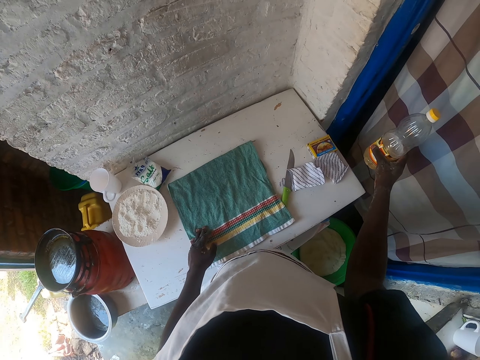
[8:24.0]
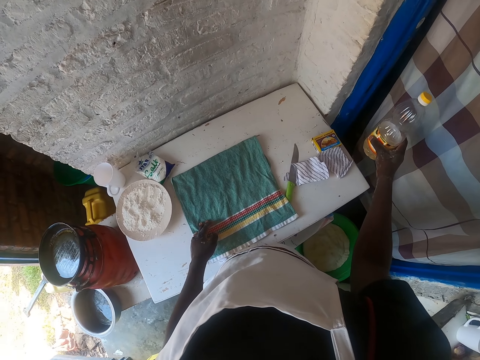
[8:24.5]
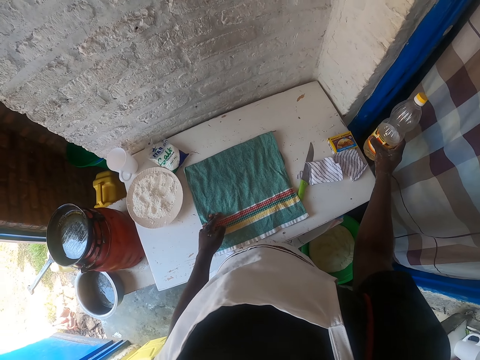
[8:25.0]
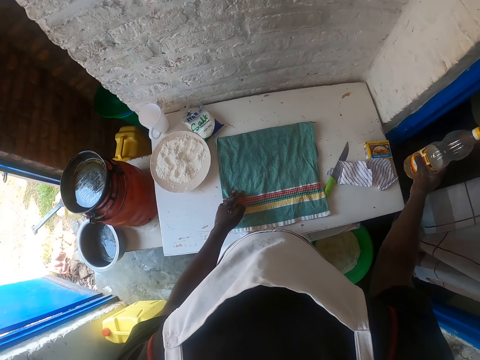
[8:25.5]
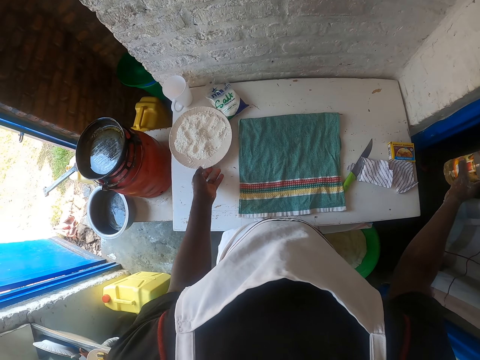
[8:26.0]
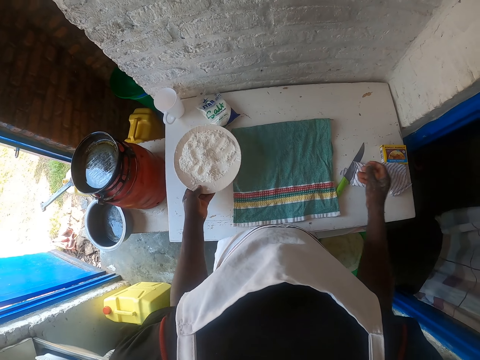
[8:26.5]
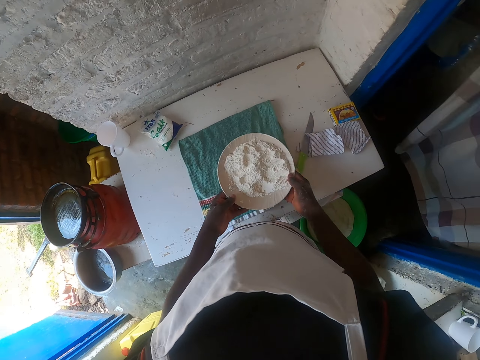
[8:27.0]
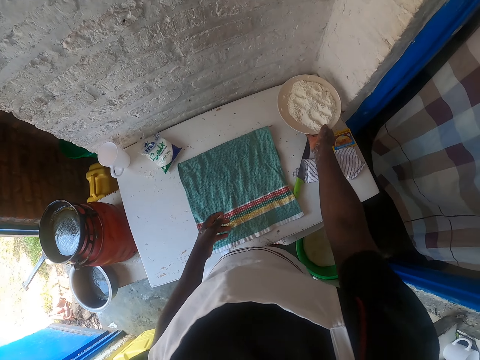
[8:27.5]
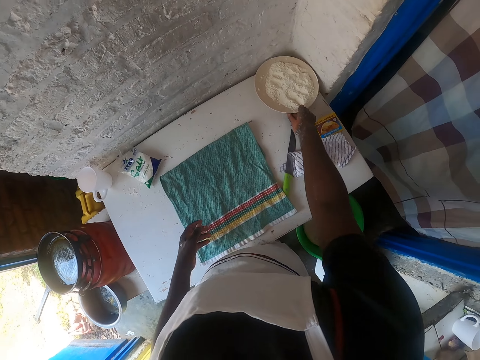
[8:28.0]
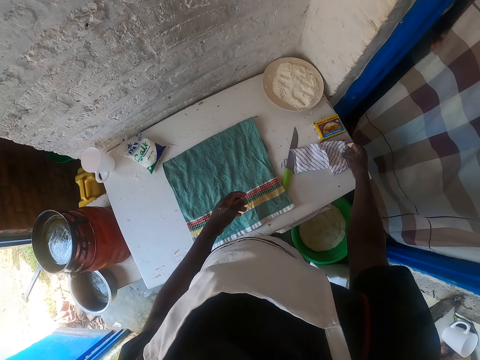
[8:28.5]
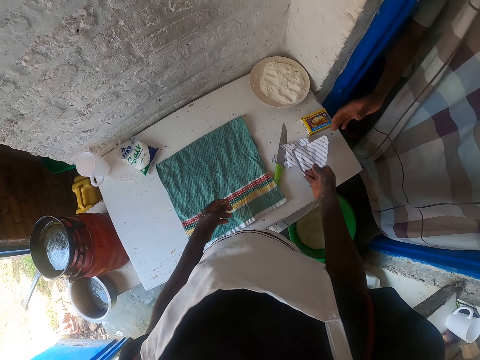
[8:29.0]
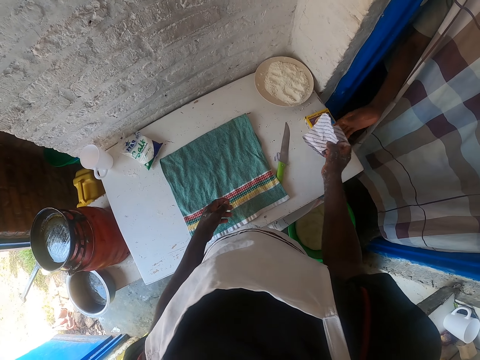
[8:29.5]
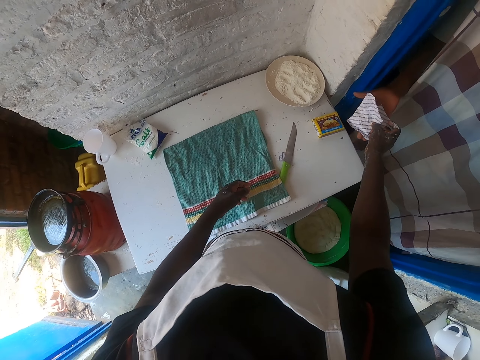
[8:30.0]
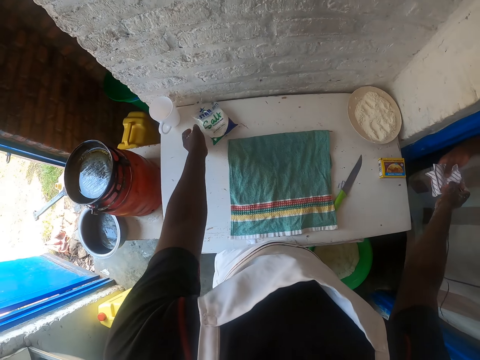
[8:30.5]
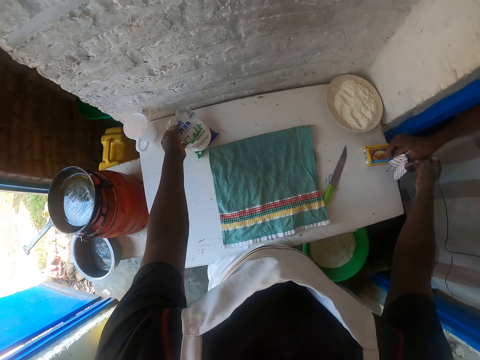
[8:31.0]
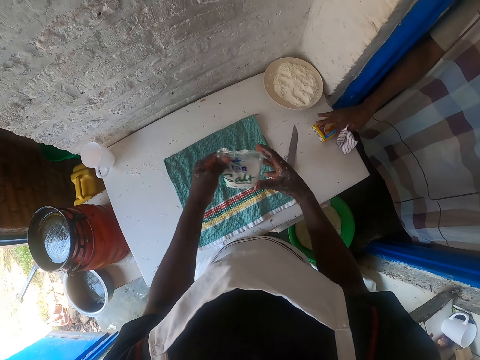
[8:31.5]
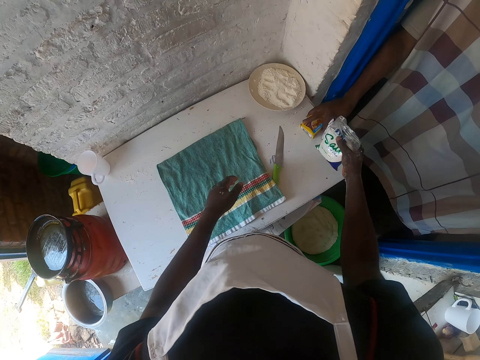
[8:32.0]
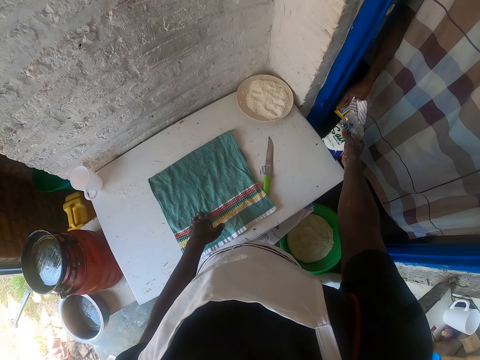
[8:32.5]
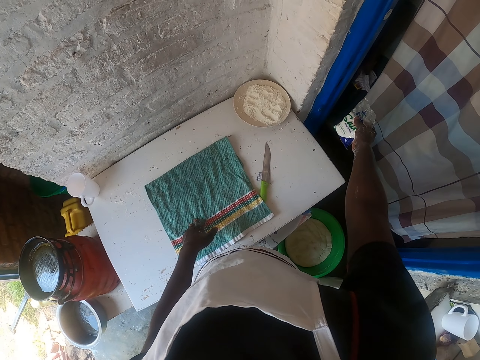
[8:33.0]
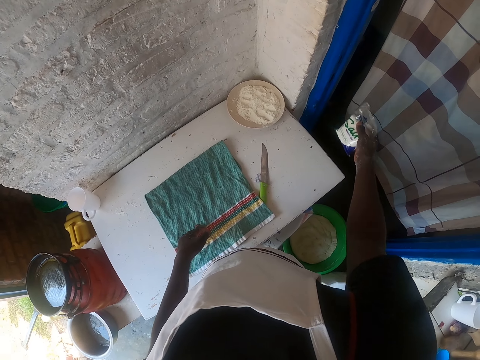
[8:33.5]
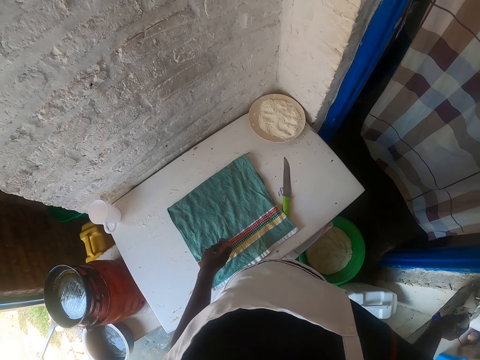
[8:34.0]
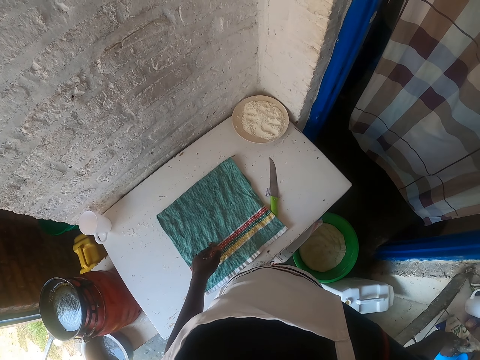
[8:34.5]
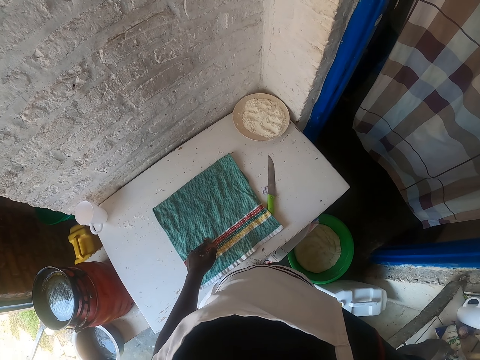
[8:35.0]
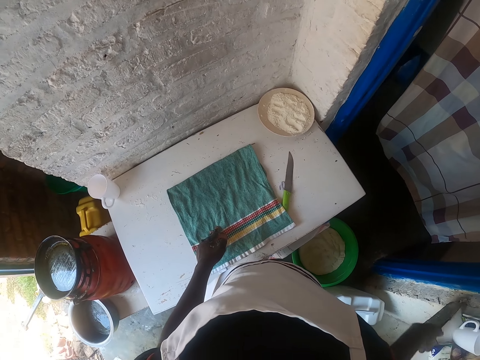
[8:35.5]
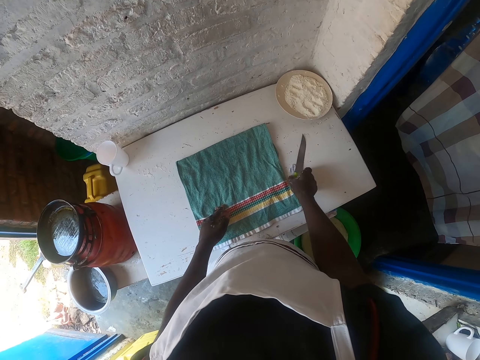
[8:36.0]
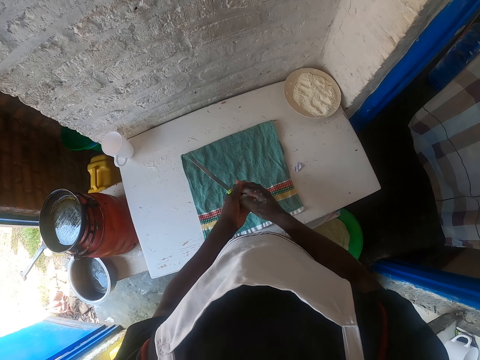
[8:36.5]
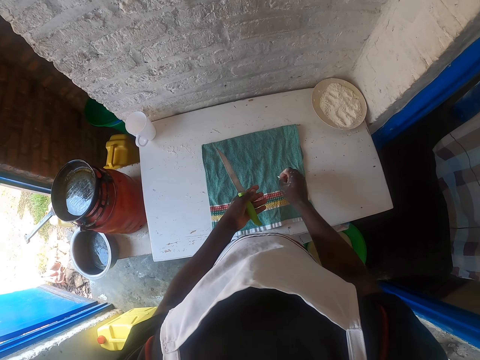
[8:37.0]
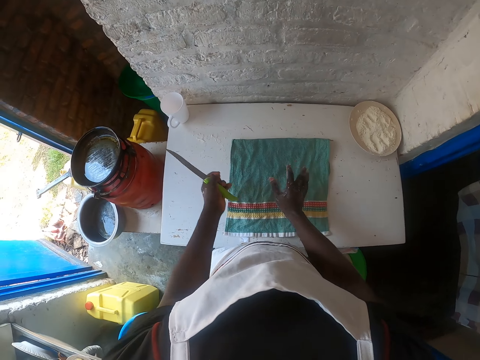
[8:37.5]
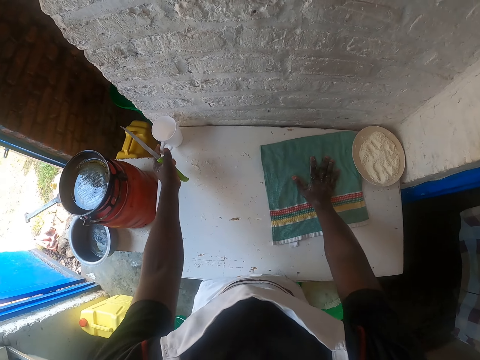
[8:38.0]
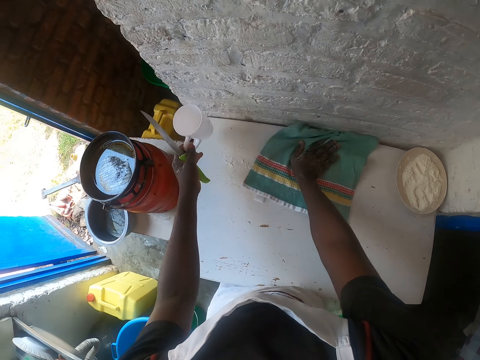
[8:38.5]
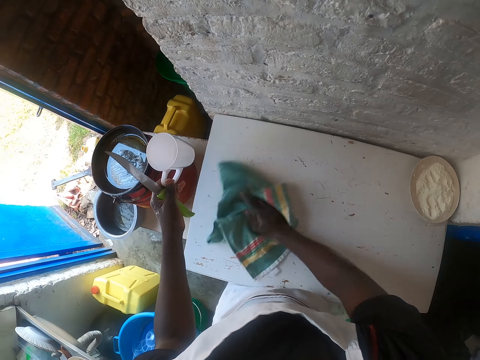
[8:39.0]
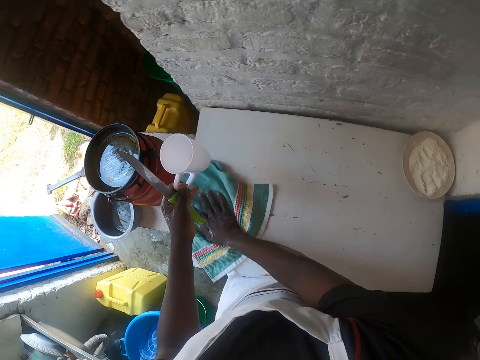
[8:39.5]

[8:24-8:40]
The camera wearer gives the man the bottle. They hold the plate. They pick up the plate. They put the plate on the table. They pick up the baking powder and give out the baking powder. They pick up salt. They put the salt down. They pick up a knife. They wipe the table. They hold the cup. They wipe the table.

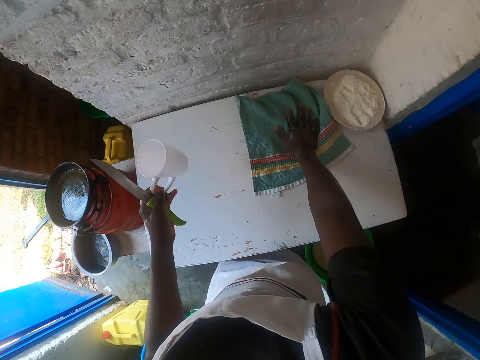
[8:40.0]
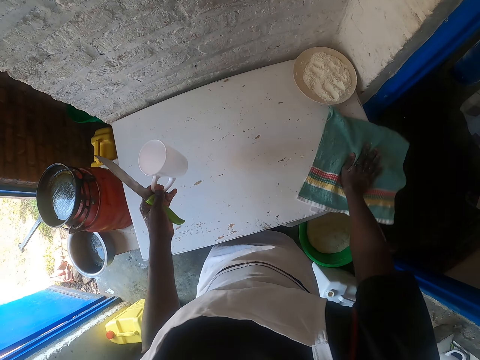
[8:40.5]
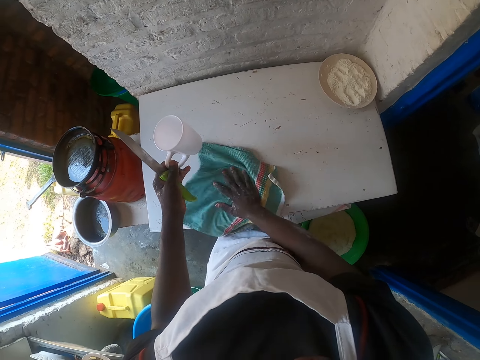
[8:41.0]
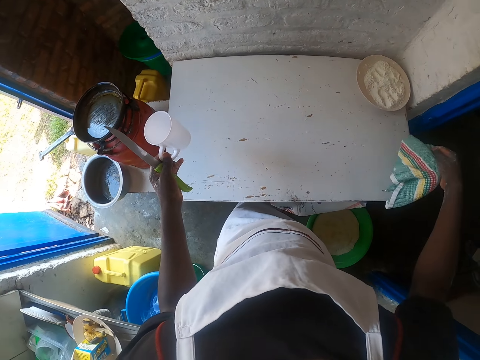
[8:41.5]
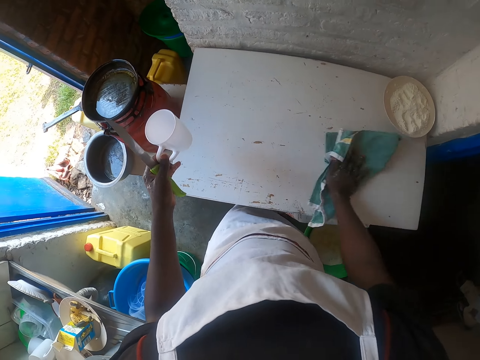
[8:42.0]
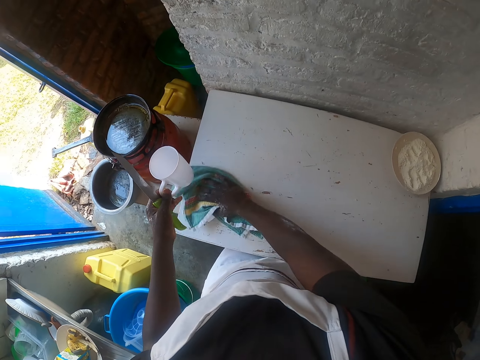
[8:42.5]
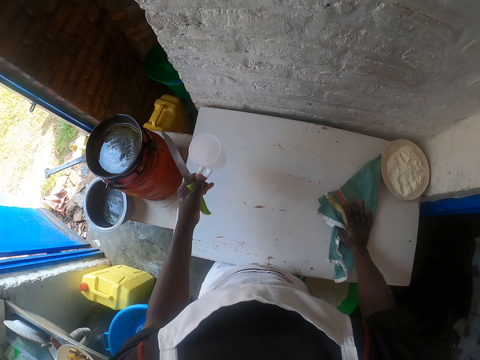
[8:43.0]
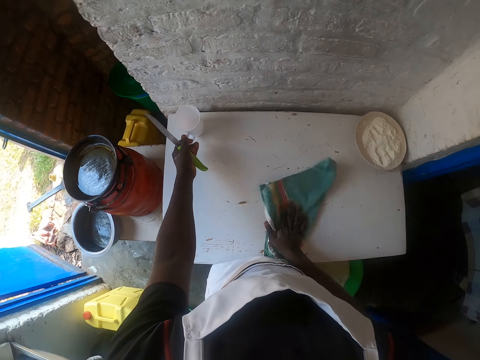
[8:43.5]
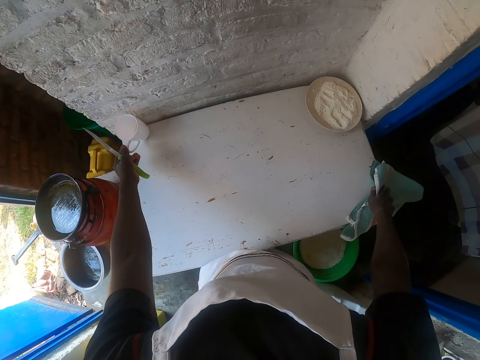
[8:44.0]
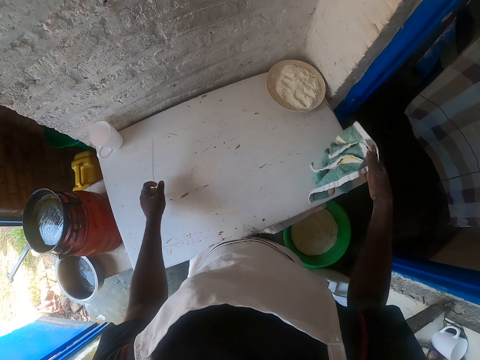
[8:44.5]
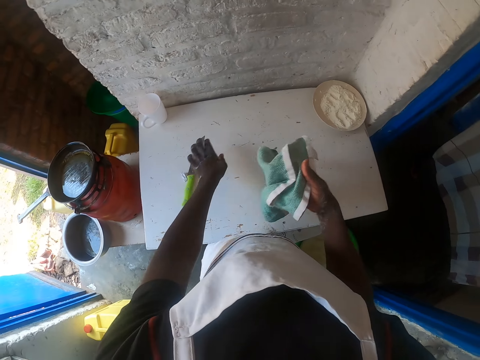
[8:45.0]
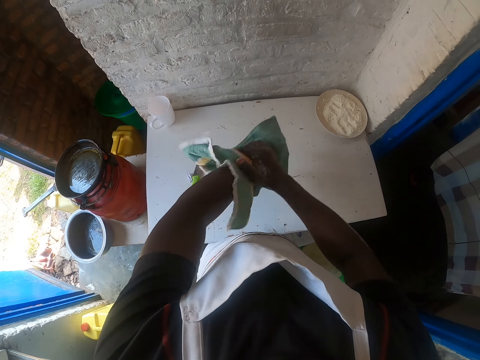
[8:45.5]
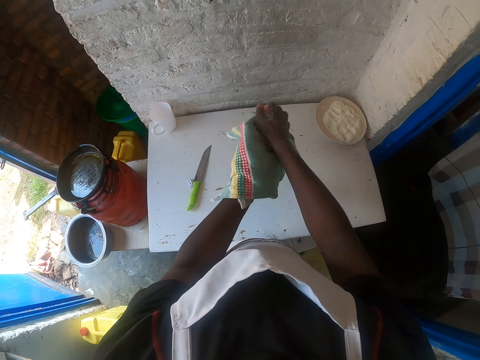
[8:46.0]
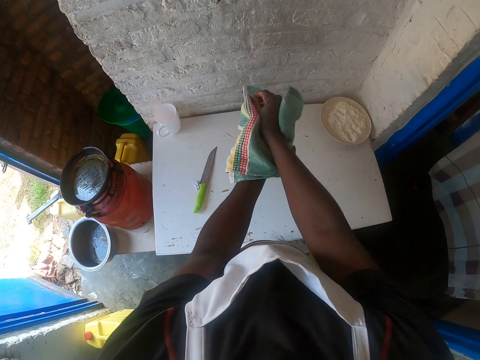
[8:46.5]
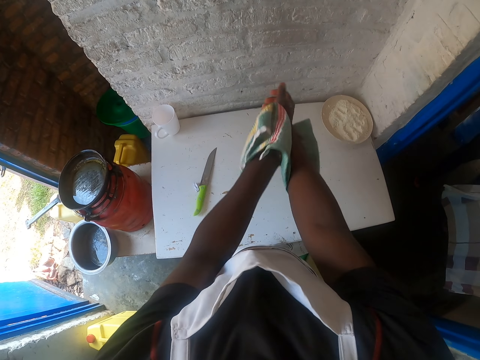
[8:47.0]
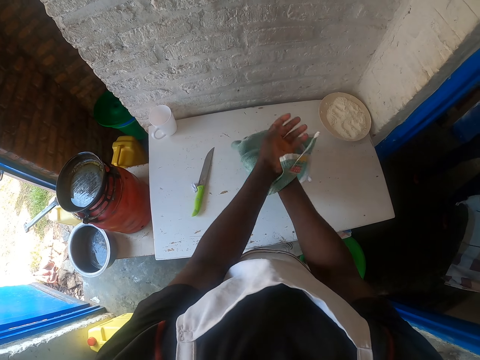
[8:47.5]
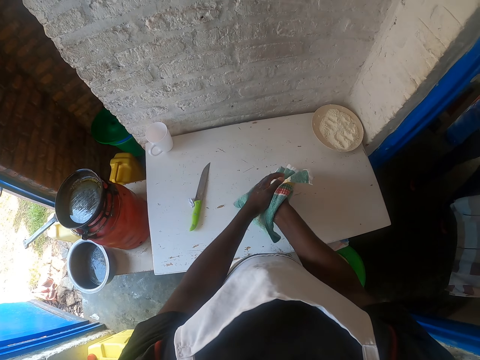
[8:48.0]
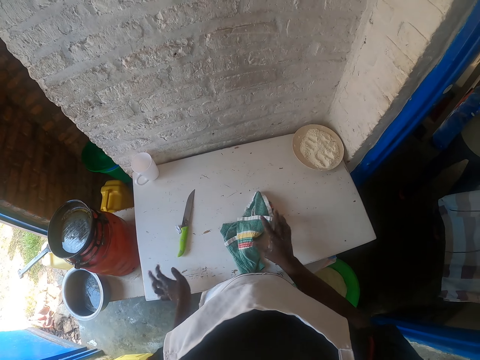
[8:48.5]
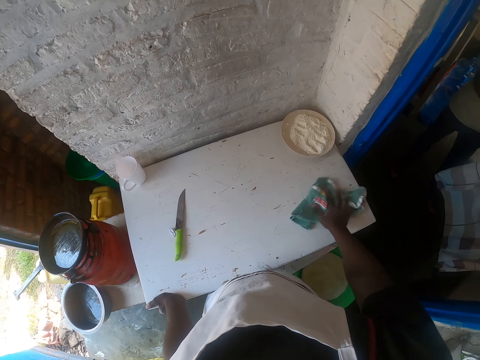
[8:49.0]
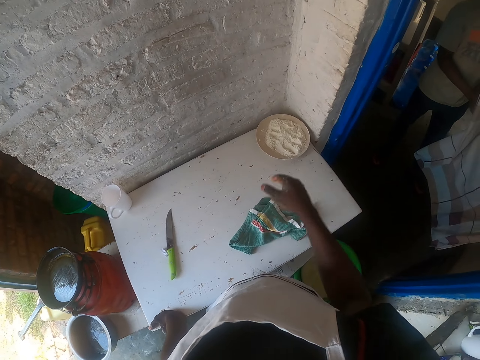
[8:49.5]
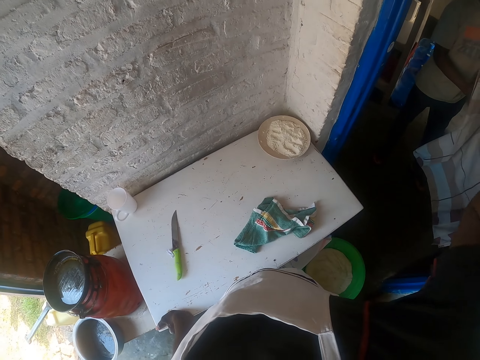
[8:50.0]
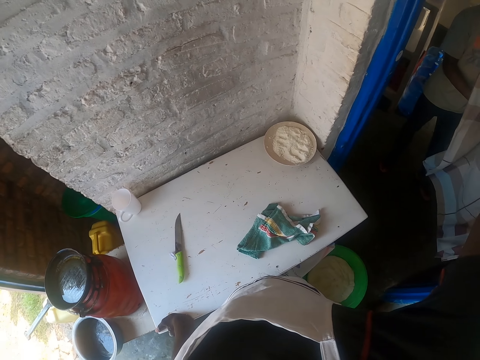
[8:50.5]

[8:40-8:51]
The camera wearer drops the cup. They drop the knife. They wipe the hand with a towel. They wipe the table. They hold the camera.
